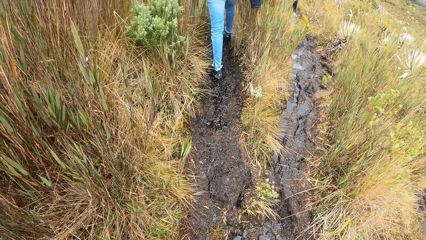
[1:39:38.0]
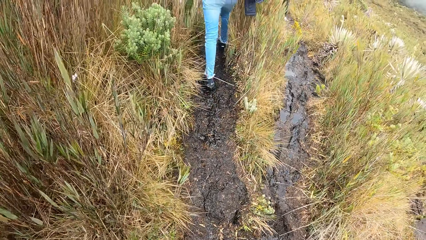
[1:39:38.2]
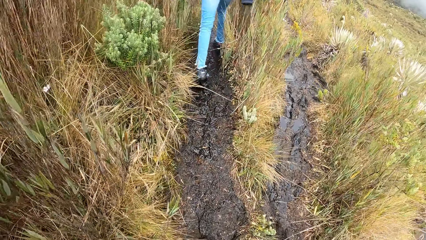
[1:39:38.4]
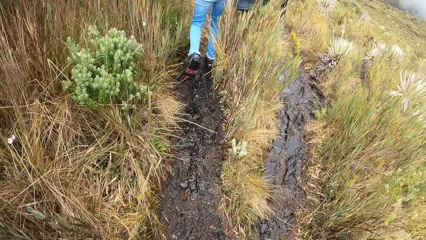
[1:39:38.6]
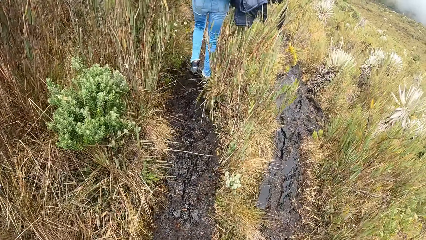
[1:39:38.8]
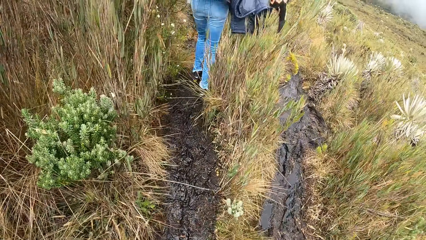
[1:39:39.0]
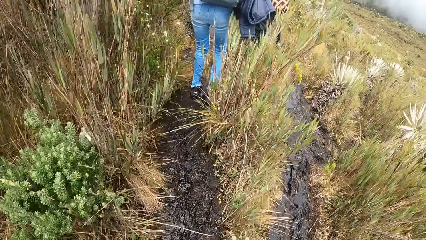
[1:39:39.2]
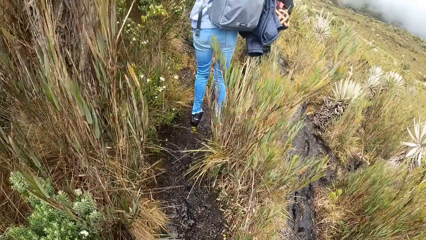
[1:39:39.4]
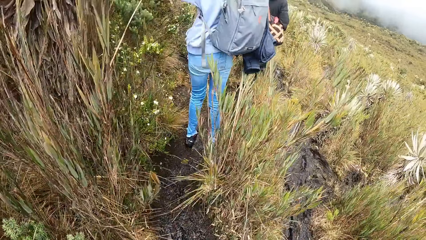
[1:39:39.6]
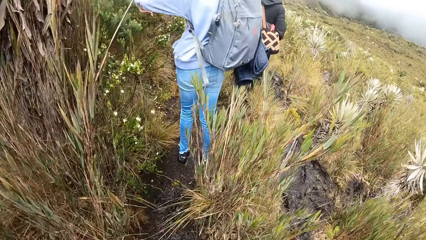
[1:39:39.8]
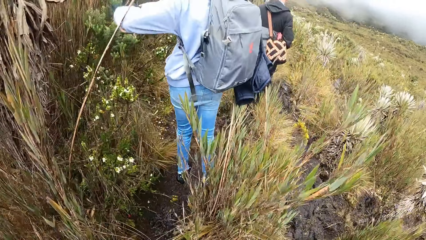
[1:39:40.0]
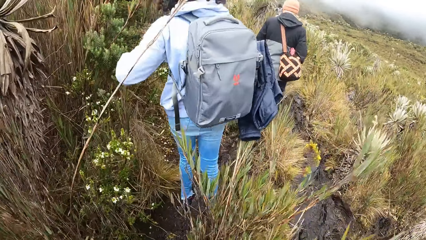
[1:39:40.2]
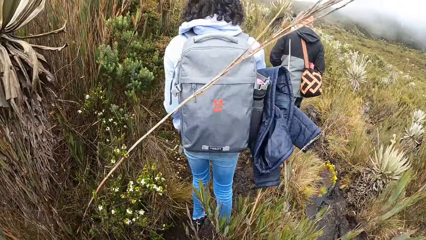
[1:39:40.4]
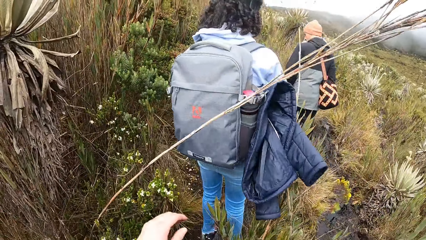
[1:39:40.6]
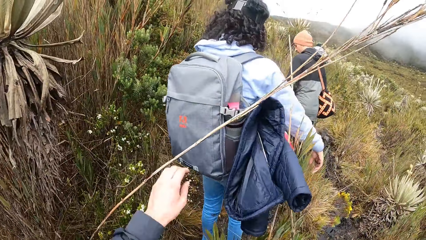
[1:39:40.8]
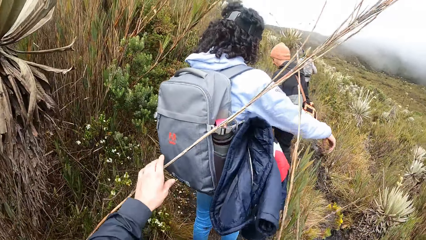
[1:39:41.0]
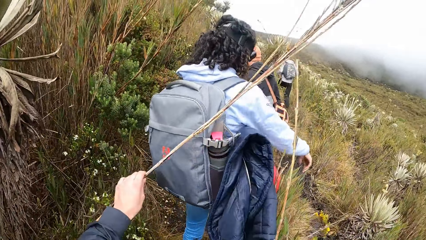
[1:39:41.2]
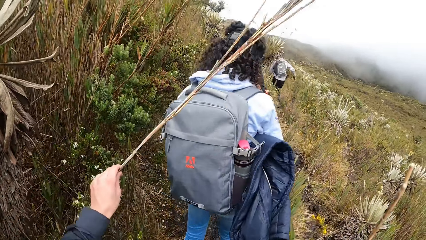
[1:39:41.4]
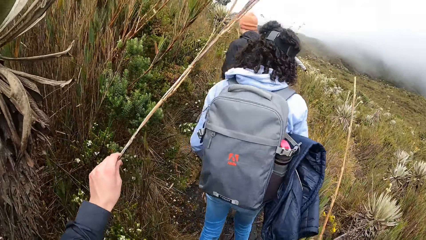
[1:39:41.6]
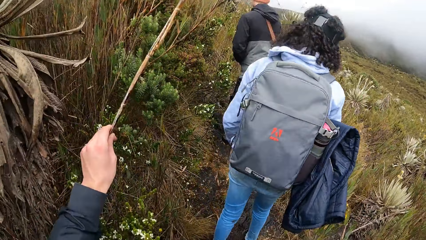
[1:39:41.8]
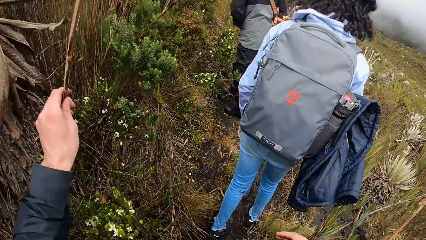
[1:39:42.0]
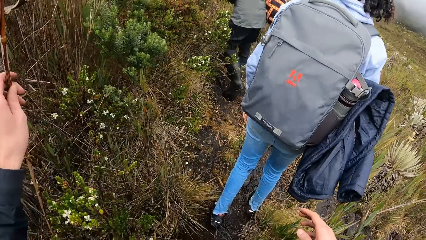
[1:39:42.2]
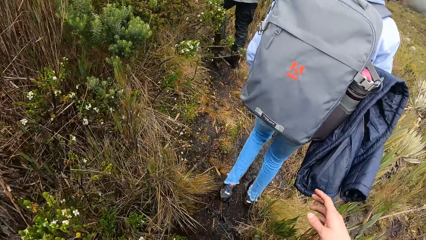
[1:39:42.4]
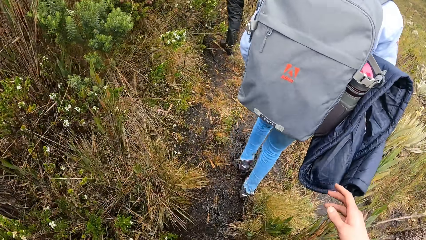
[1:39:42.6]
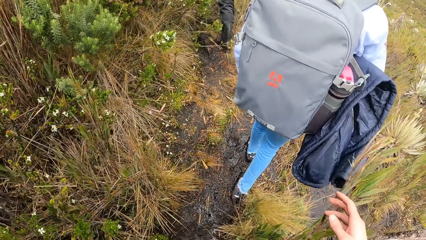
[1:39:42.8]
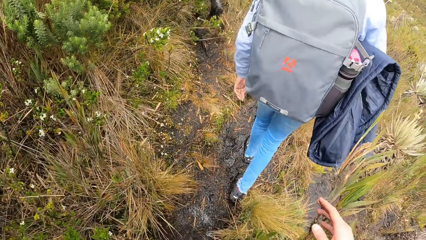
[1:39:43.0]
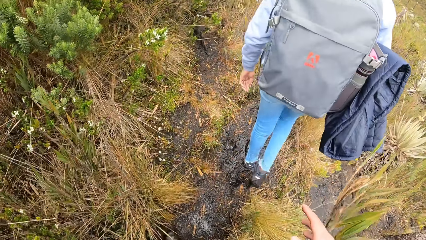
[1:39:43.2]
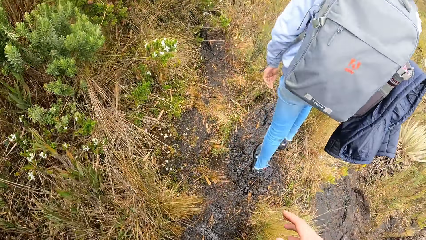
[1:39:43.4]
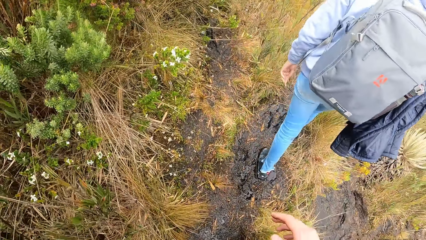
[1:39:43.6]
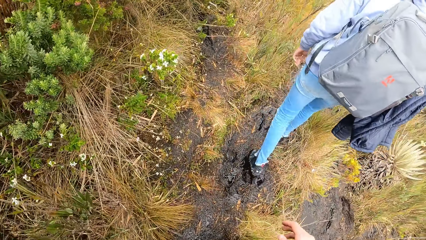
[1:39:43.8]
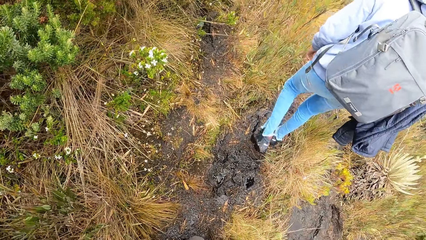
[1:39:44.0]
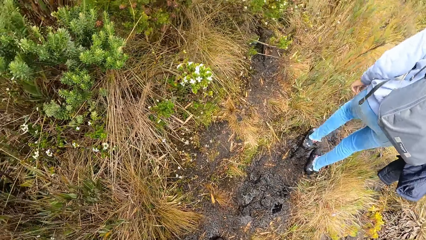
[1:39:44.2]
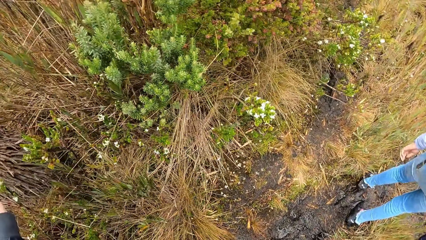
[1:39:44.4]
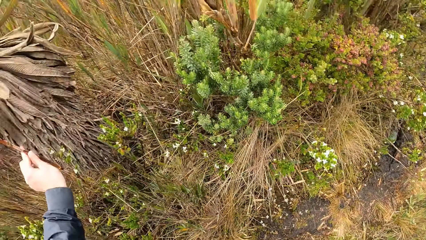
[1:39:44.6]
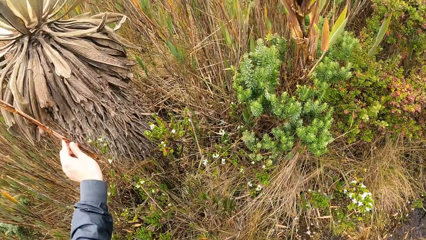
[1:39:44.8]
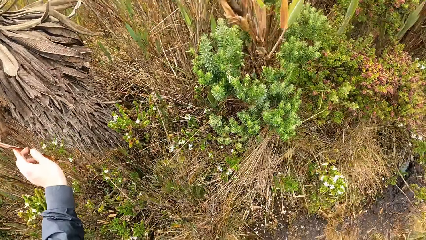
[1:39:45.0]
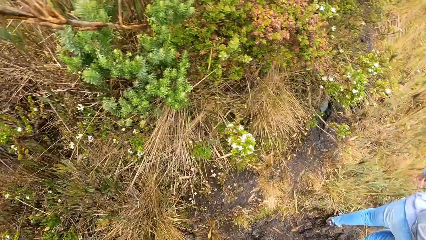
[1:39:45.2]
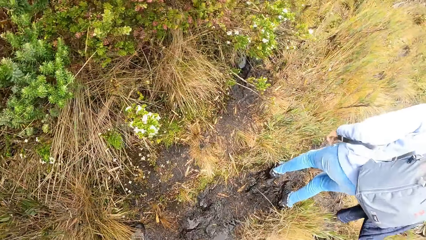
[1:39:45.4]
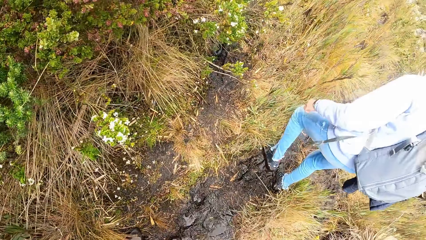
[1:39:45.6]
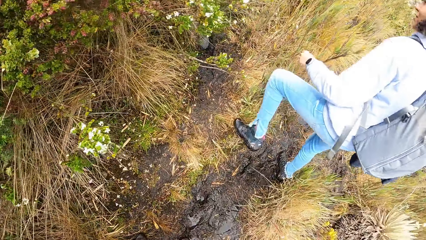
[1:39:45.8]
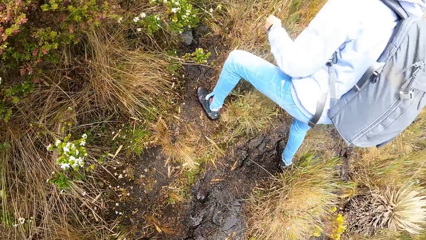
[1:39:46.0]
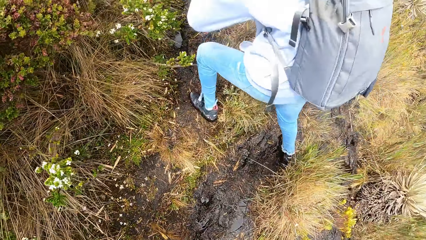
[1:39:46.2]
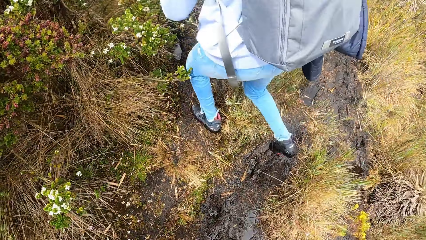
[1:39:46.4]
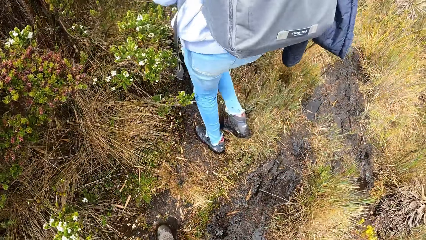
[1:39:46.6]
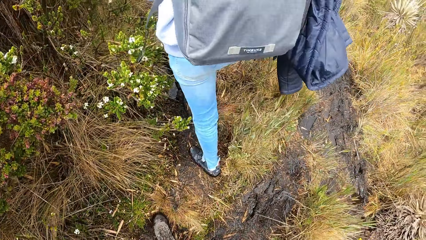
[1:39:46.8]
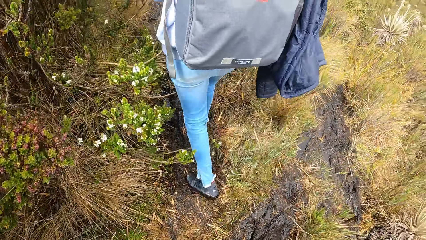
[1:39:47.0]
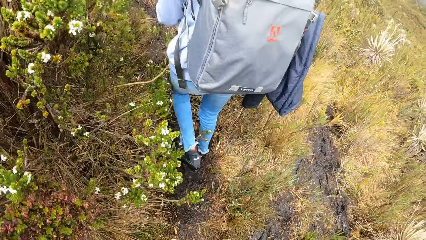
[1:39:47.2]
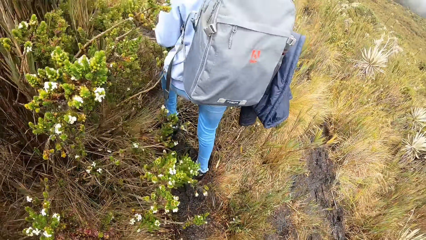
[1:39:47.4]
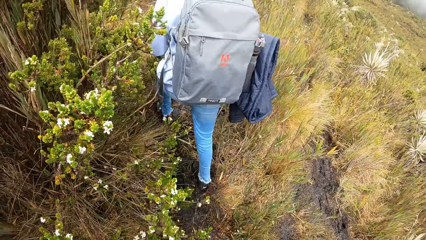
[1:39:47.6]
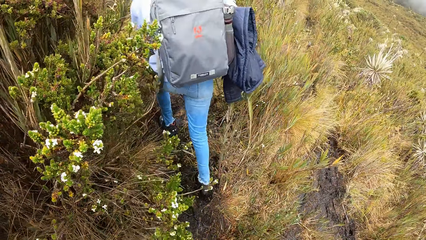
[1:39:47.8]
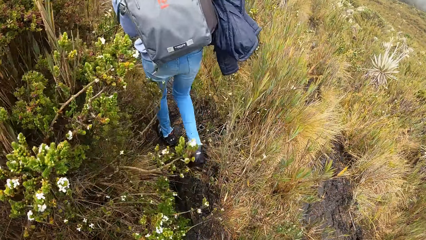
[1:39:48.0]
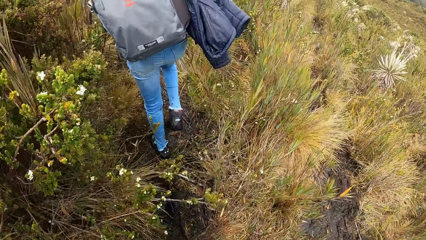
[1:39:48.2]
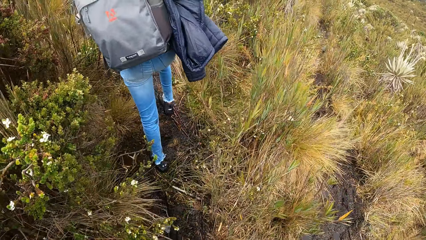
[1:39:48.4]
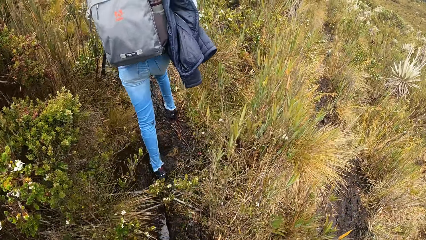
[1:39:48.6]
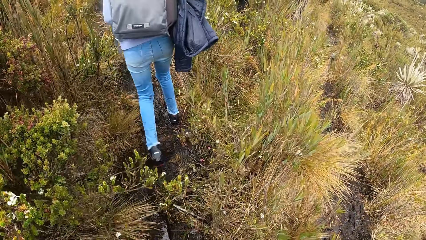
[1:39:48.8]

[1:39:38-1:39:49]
The camera wearer moves a twig with his left hand. He holds a grass stem. He walks on the road.

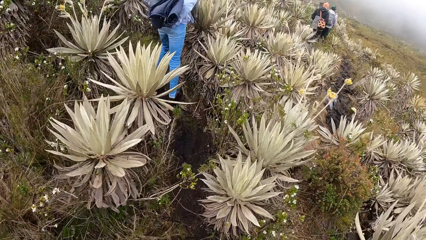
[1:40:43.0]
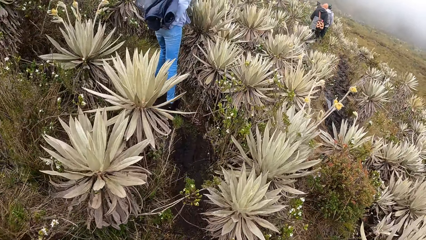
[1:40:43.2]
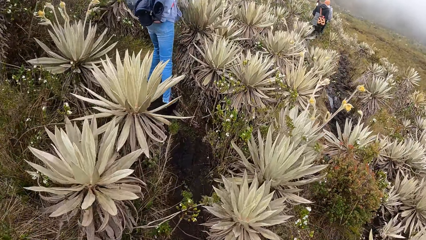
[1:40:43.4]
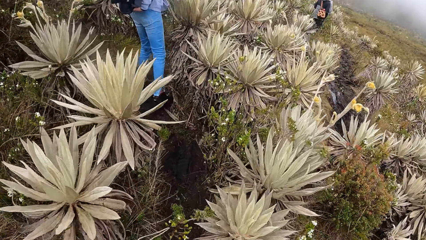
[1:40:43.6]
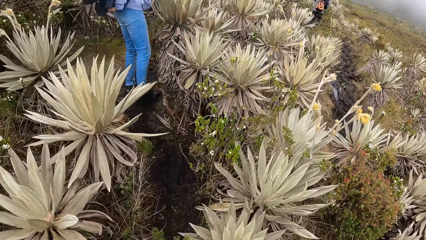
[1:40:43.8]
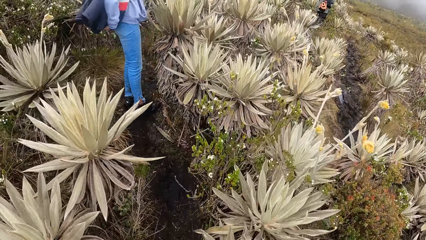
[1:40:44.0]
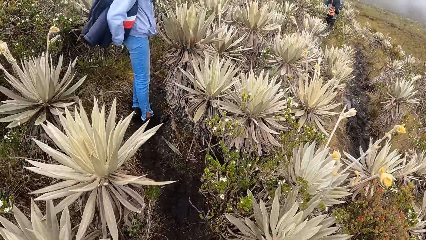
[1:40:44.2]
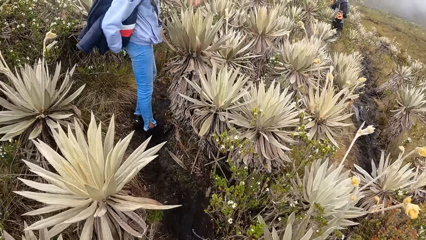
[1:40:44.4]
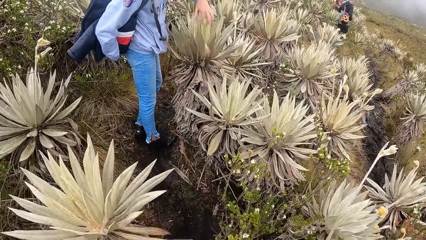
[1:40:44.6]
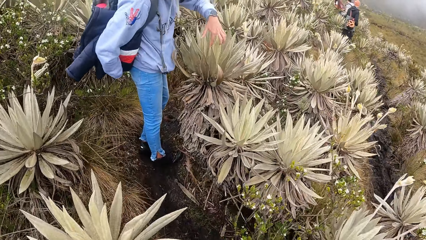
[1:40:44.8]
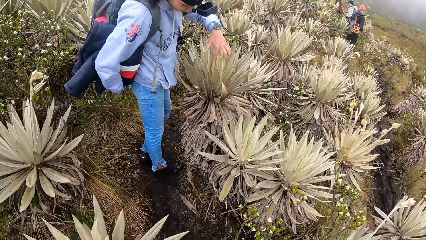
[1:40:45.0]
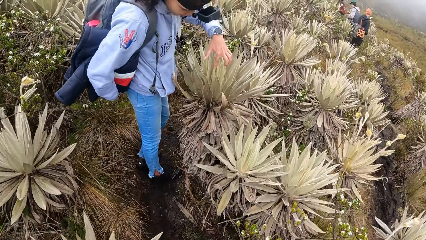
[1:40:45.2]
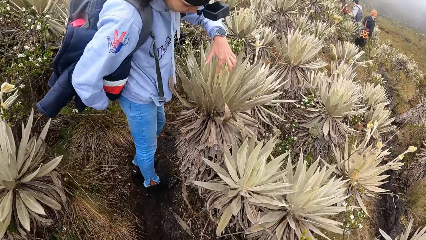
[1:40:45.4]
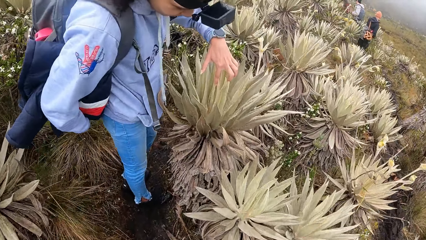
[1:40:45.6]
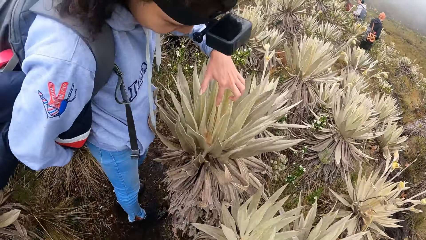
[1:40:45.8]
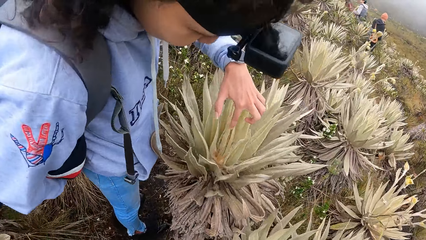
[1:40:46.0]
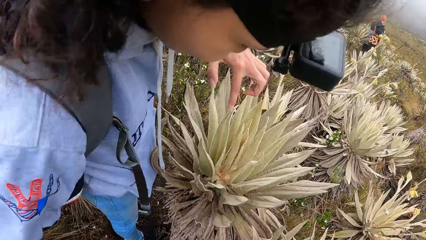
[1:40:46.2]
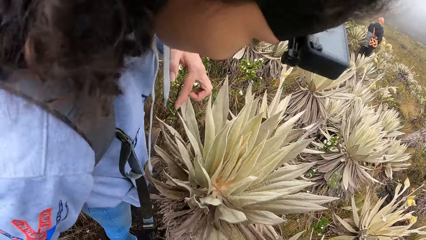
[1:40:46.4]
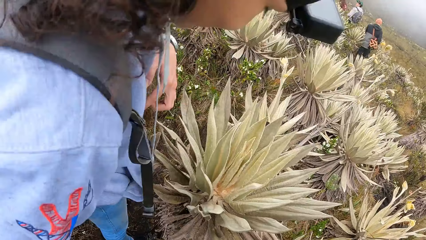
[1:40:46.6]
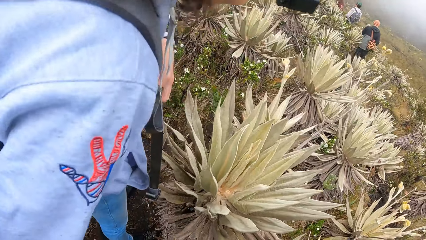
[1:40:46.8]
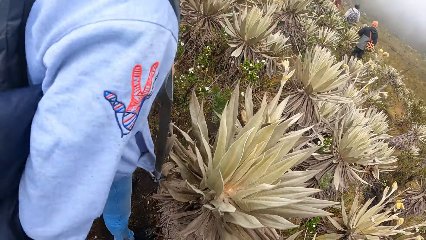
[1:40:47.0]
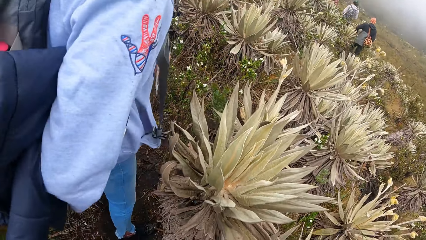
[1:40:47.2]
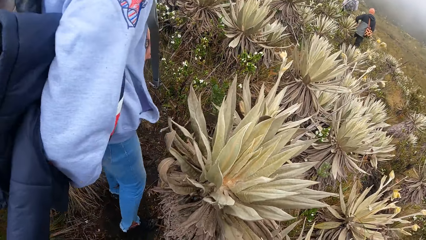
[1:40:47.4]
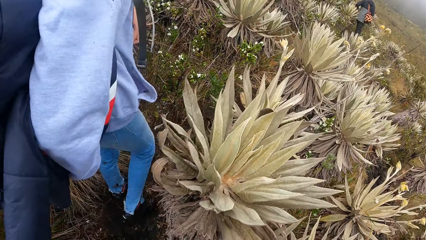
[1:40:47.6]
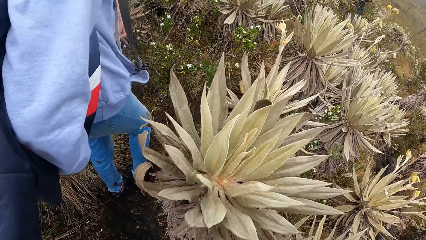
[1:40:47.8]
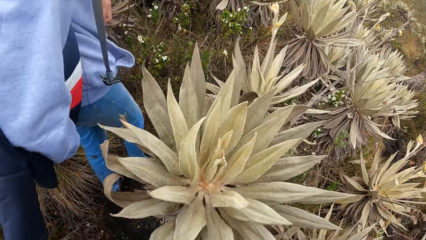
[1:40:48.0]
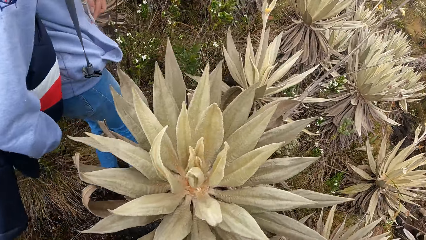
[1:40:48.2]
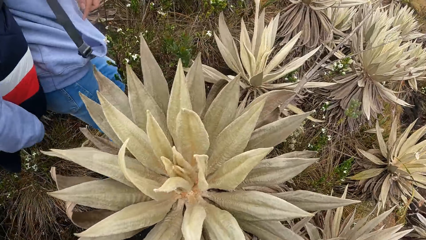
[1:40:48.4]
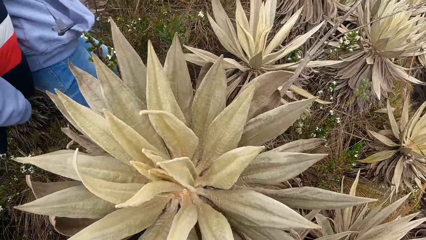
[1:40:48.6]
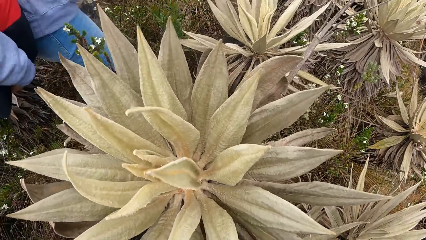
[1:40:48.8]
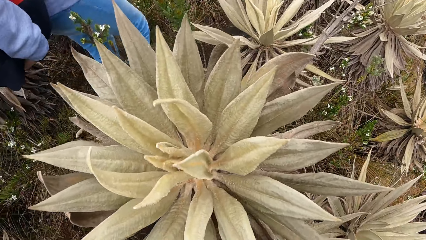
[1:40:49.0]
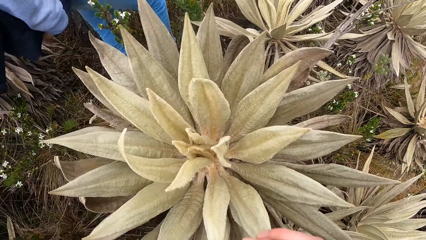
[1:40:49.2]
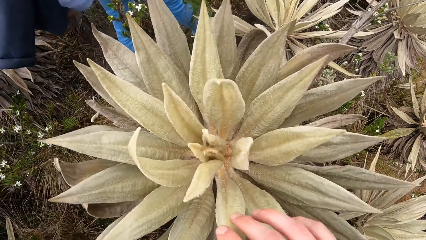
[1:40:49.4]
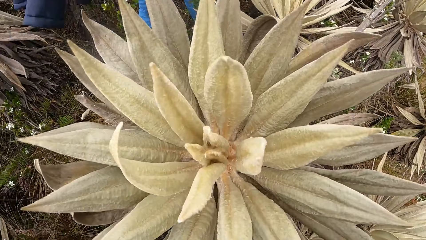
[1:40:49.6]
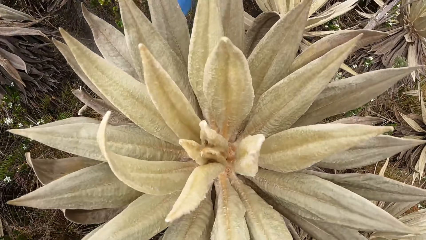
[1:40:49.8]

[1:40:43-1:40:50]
A woman touches an agave with her left hand. The woman looks at a sisal plant.
